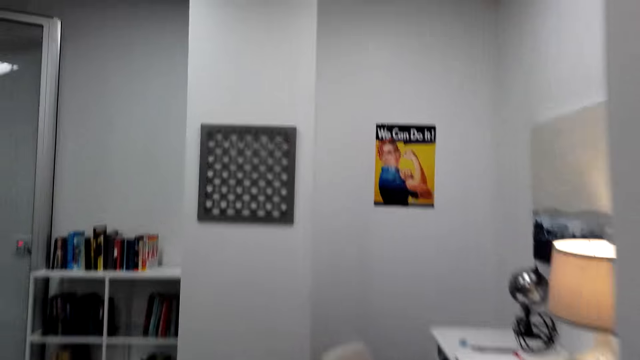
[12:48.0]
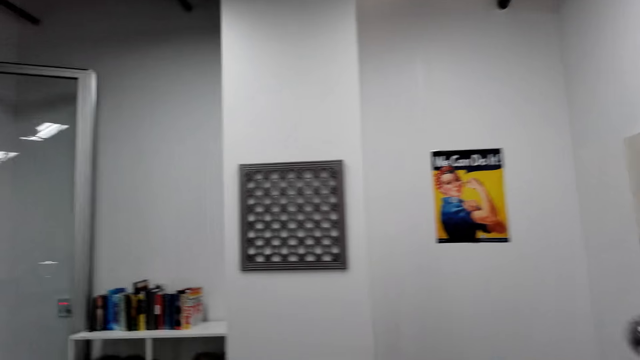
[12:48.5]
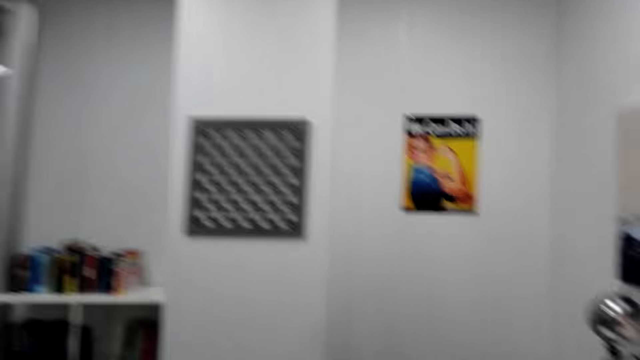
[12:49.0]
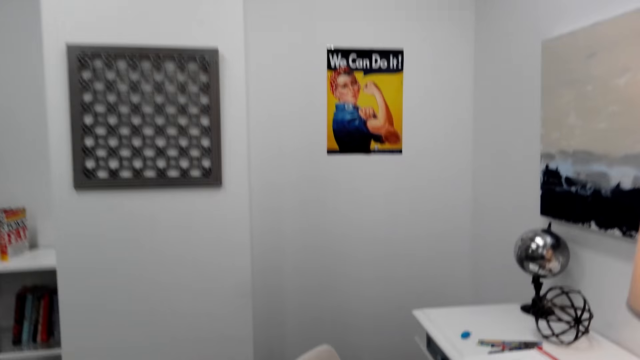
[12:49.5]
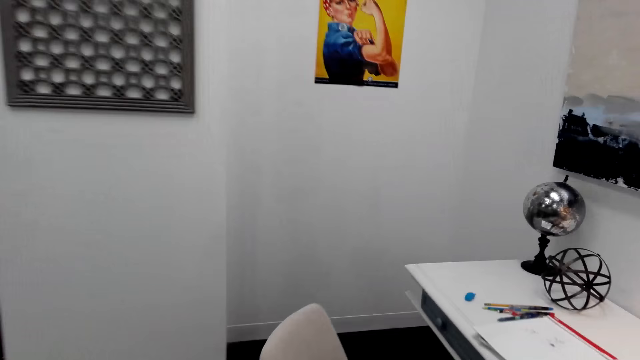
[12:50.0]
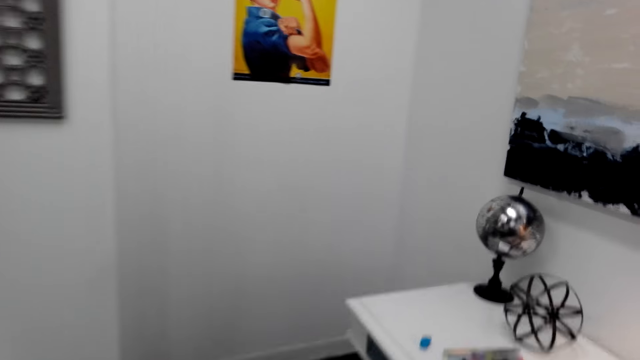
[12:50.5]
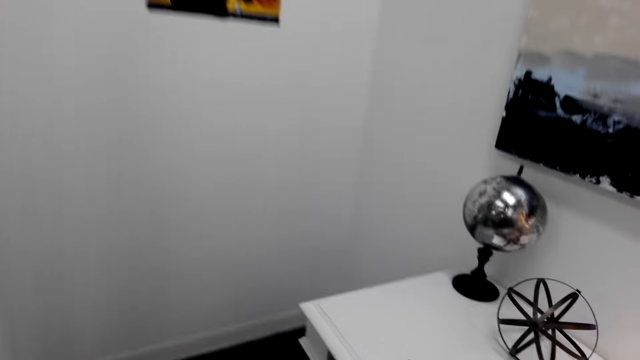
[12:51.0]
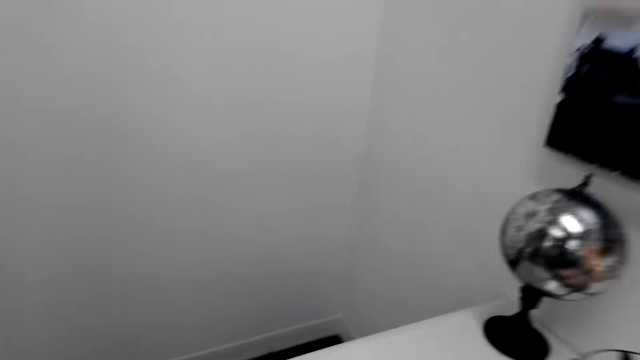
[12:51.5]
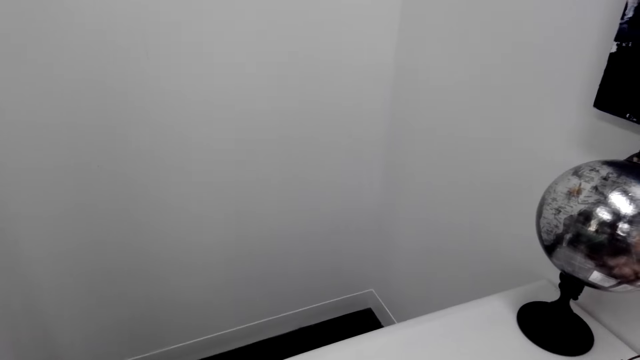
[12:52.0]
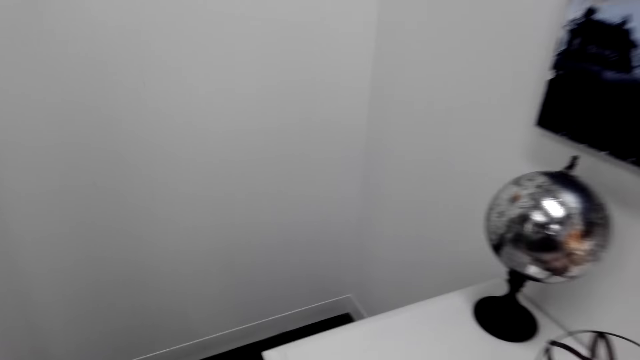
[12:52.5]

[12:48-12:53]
The camera wearer walks to the table.

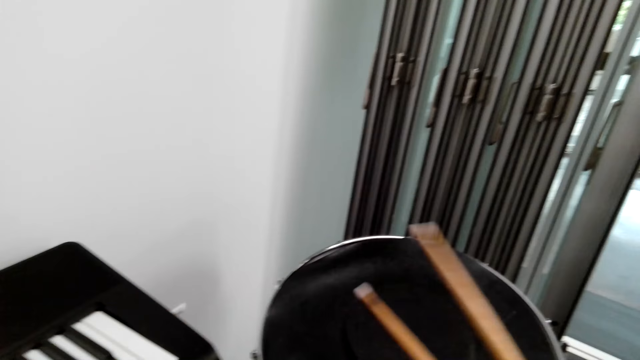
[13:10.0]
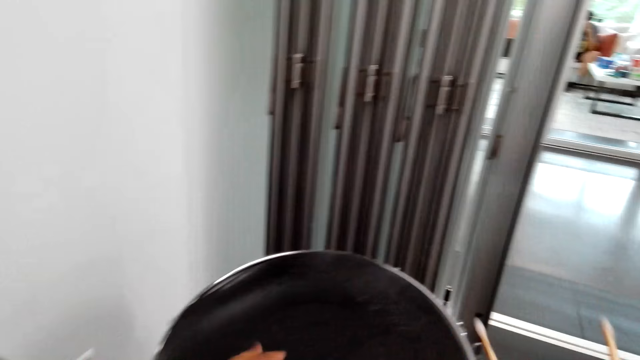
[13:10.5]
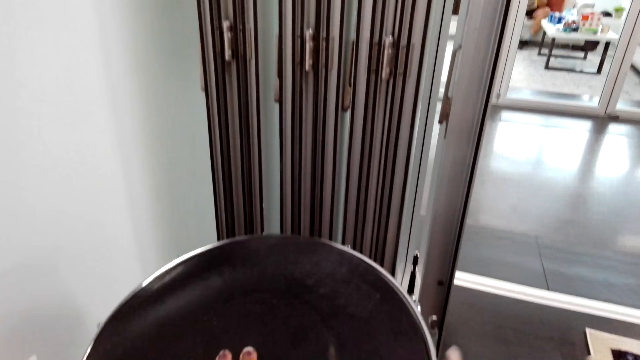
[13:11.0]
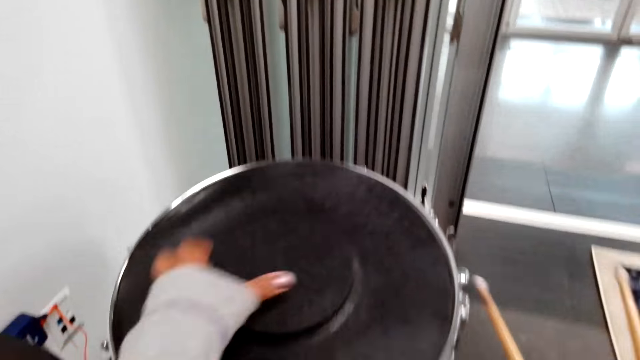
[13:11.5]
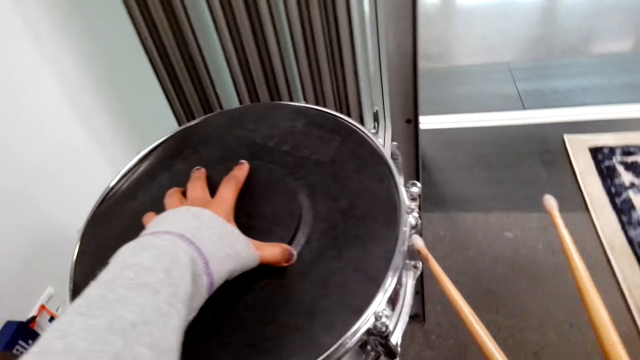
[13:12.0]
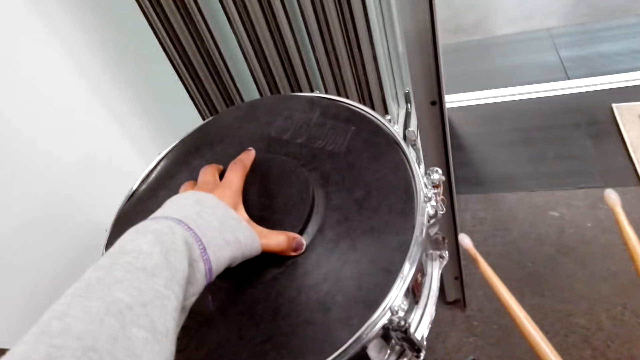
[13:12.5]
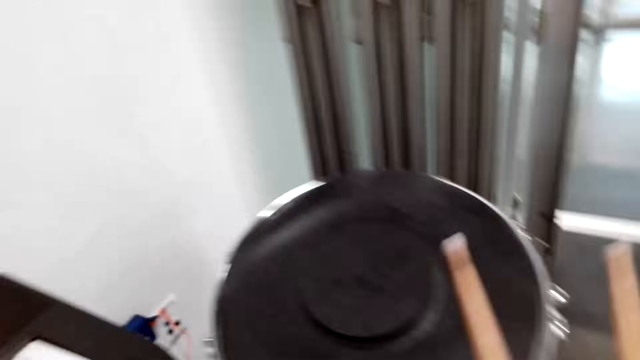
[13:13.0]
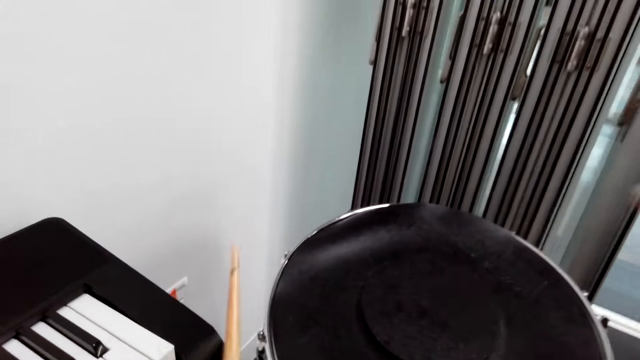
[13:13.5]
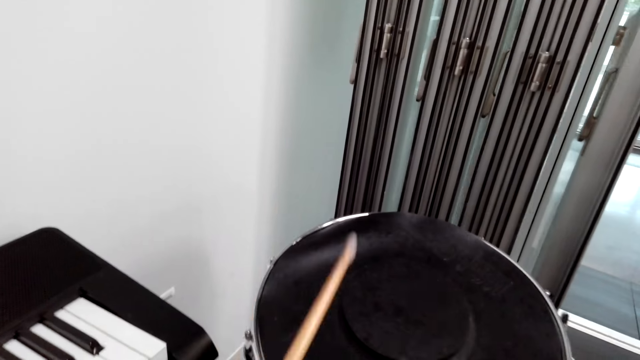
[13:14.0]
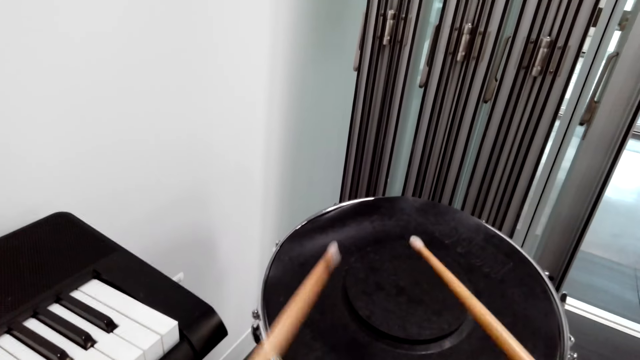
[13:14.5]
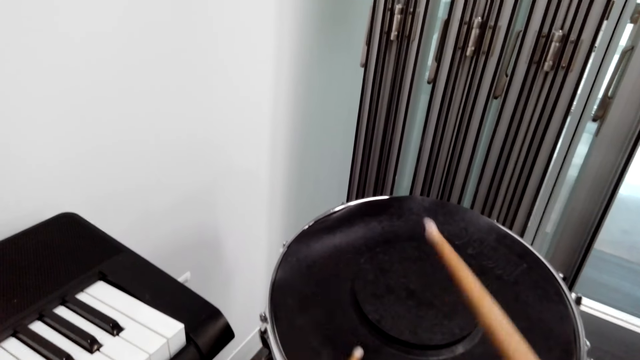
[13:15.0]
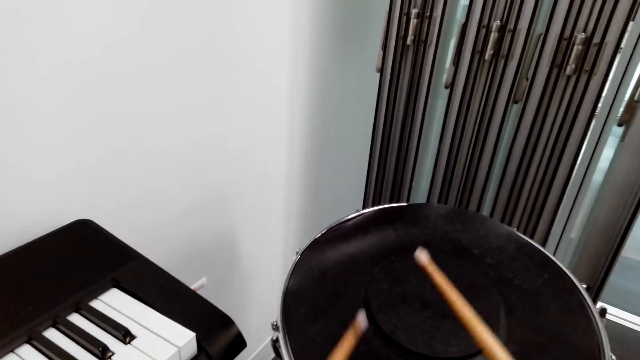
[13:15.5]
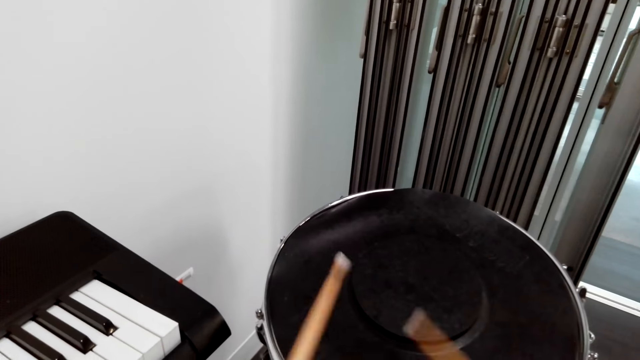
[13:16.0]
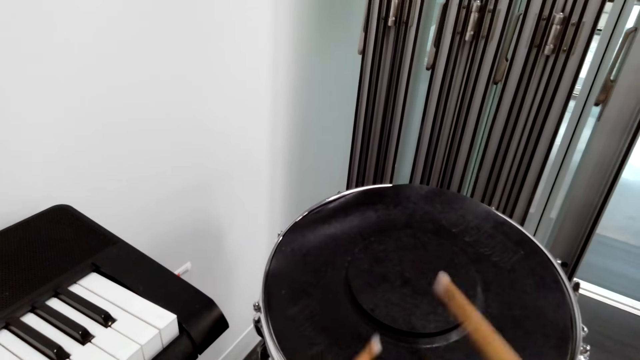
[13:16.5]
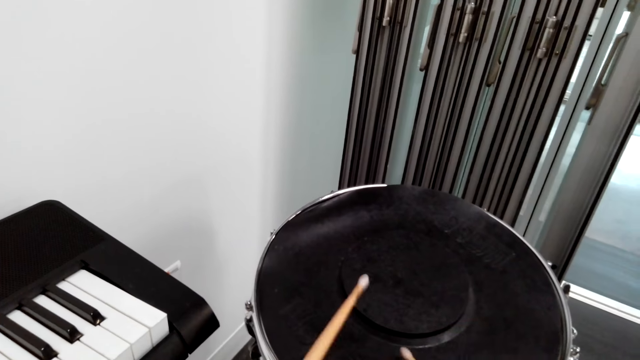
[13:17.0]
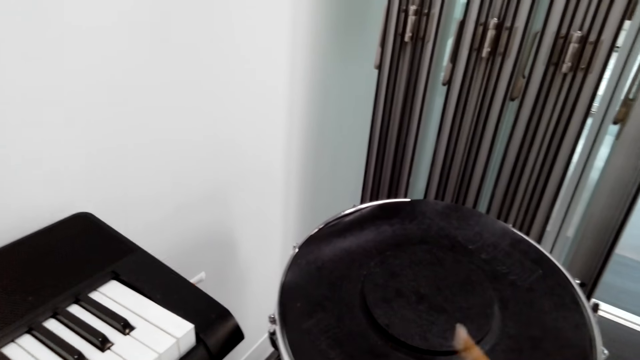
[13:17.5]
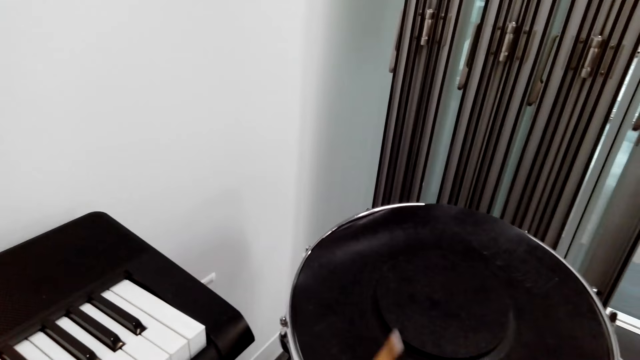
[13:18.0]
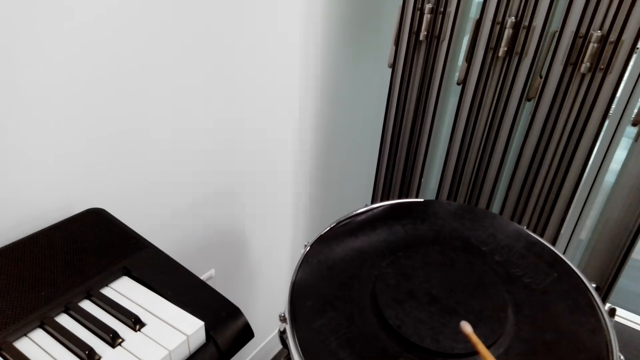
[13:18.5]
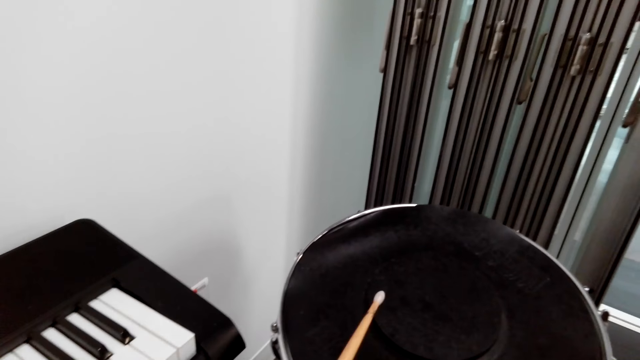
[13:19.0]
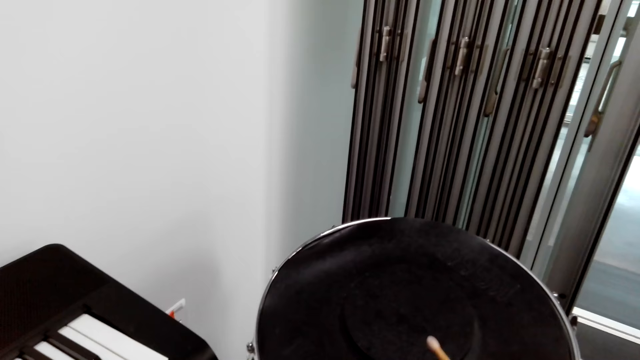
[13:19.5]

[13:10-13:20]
The camera wearer plays a drum with the drum sticks. They adjust the drum batter head. They play the drum with the drum sticks.

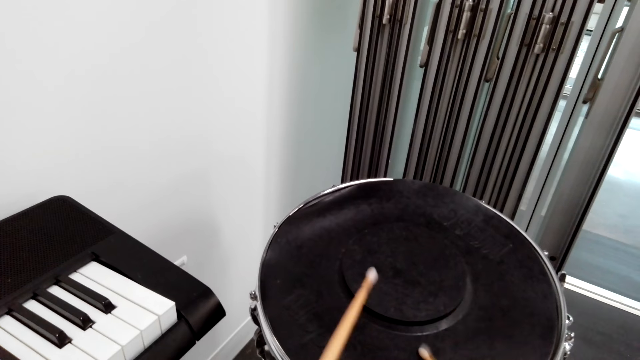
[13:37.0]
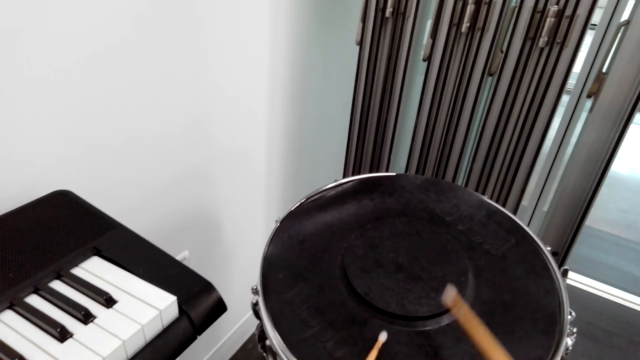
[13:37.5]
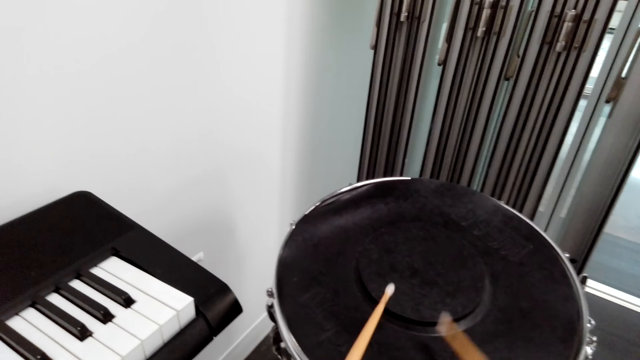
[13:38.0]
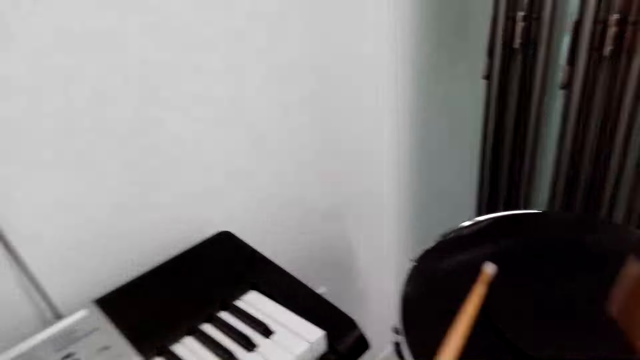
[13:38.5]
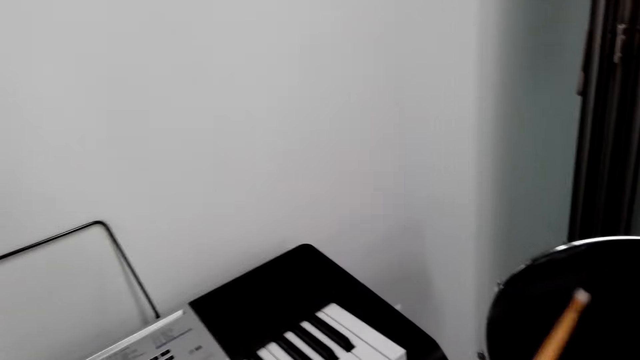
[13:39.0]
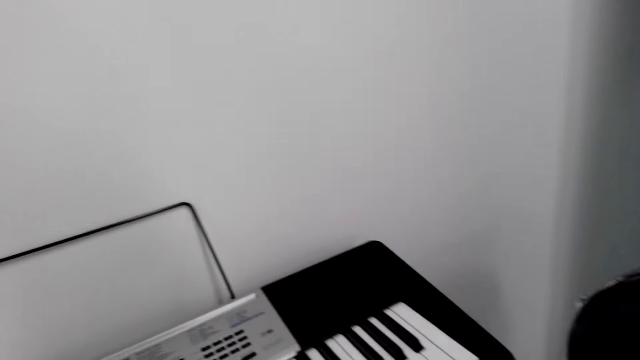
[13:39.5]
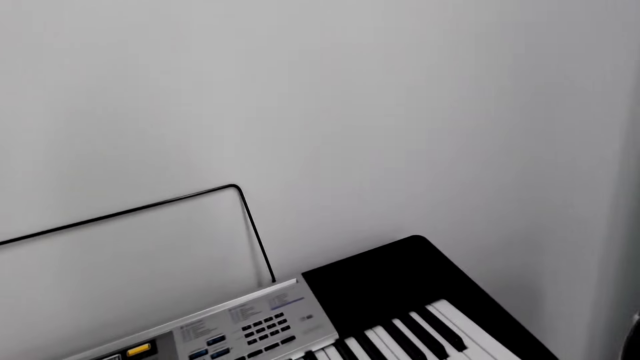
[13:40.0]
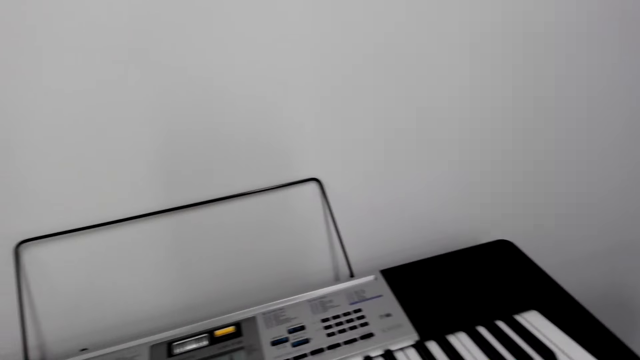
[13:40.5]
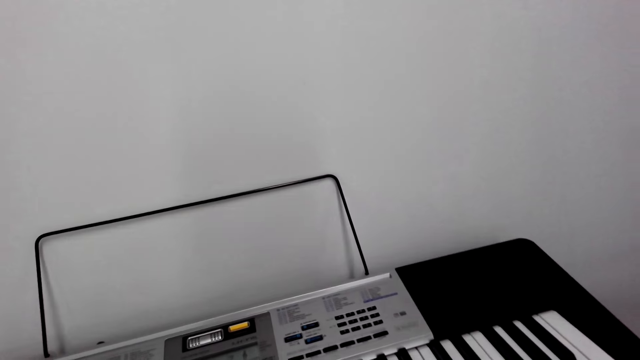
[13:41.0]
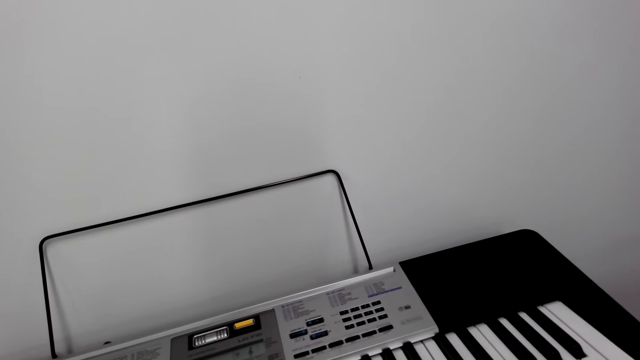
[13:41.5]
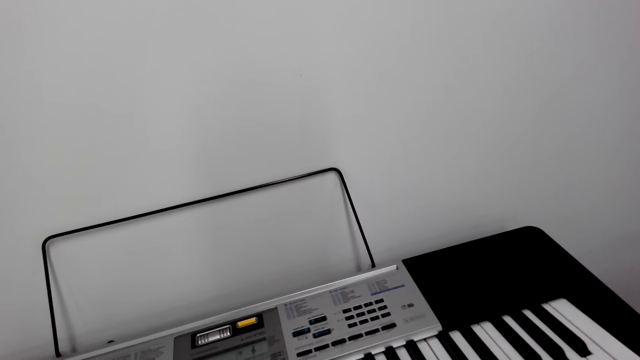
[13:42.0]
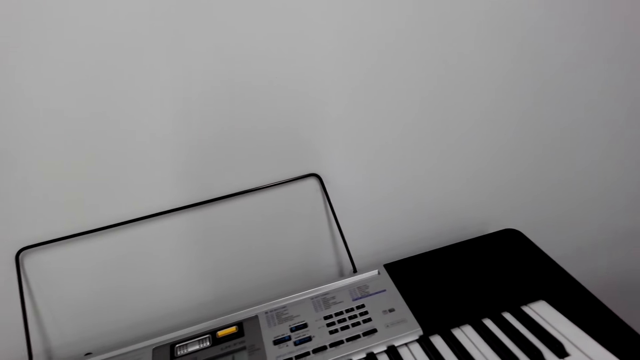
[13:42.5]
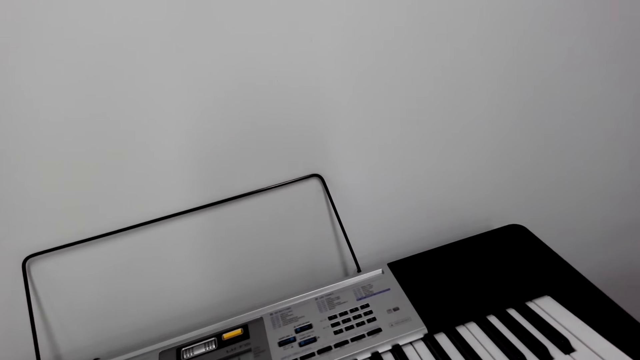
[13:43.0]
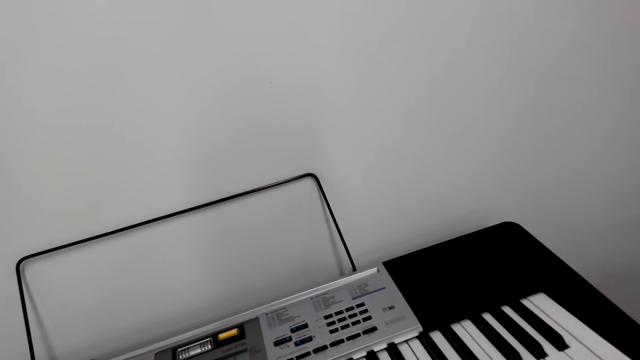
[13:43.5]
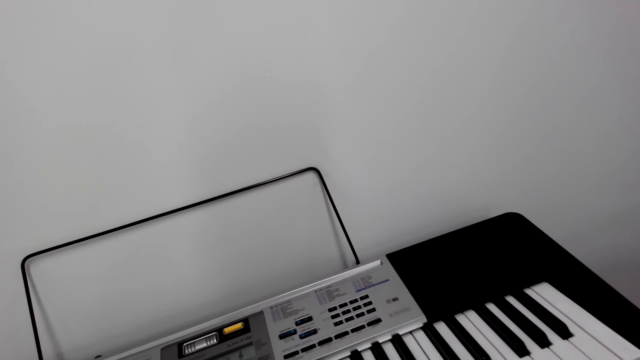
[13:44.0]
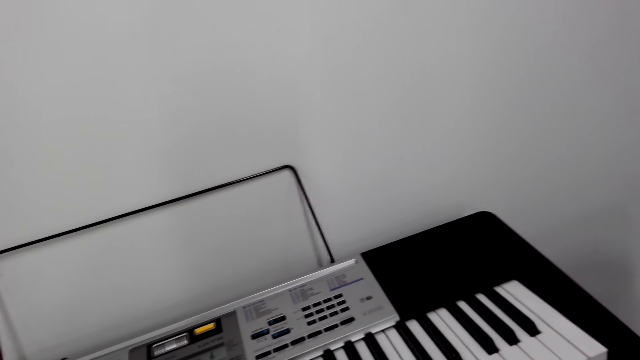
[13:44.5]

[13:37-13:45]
The camera wearer looks around the keyboard.
